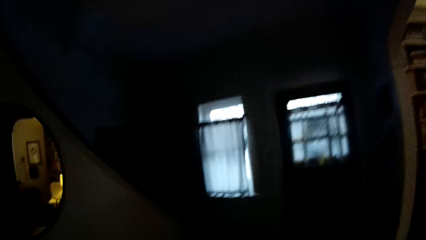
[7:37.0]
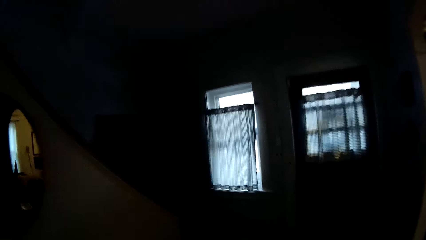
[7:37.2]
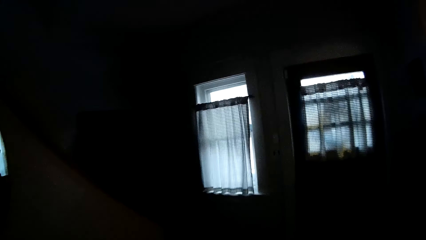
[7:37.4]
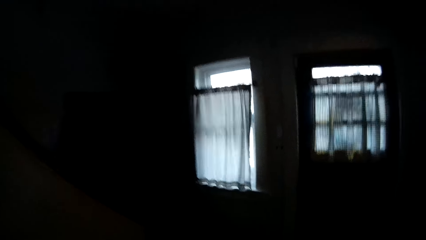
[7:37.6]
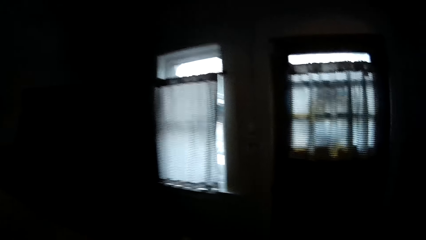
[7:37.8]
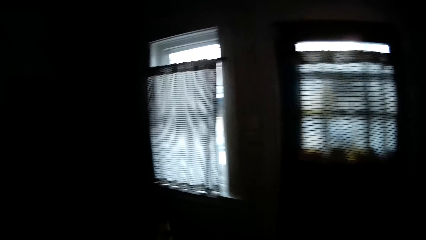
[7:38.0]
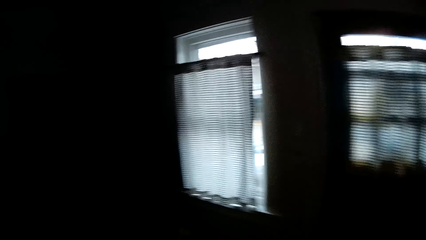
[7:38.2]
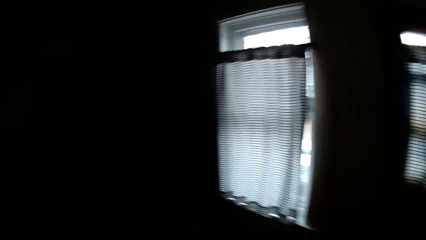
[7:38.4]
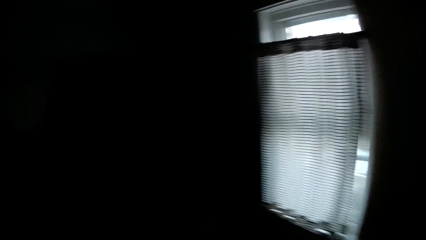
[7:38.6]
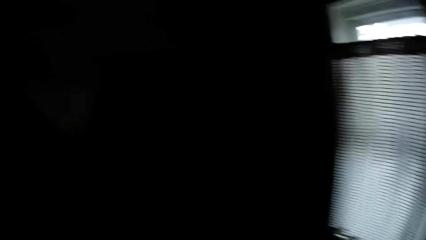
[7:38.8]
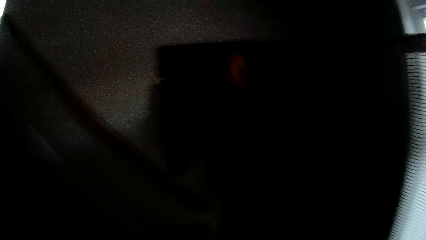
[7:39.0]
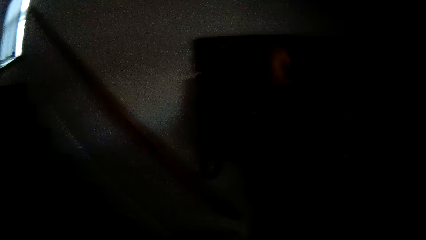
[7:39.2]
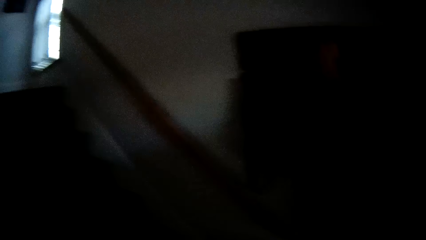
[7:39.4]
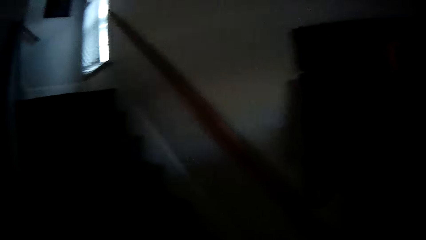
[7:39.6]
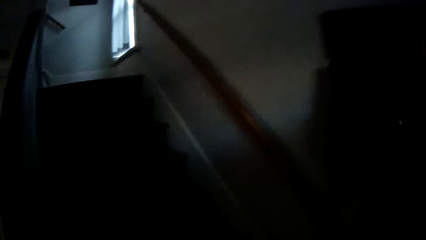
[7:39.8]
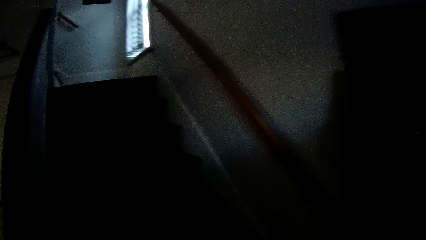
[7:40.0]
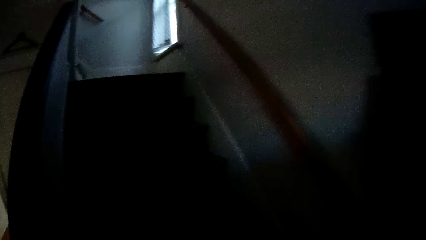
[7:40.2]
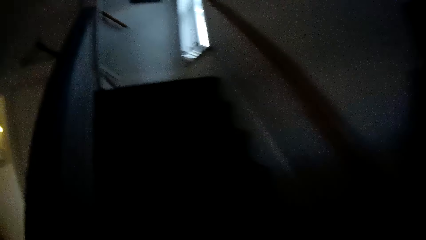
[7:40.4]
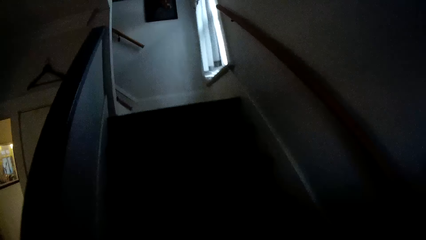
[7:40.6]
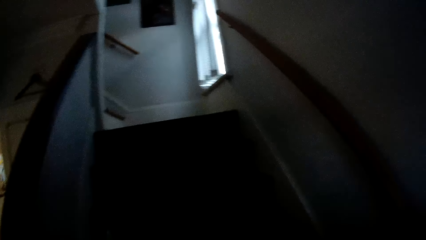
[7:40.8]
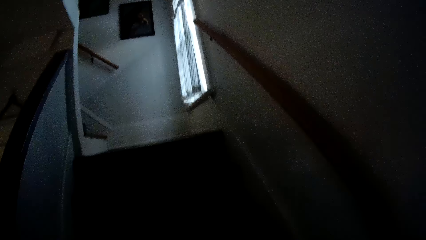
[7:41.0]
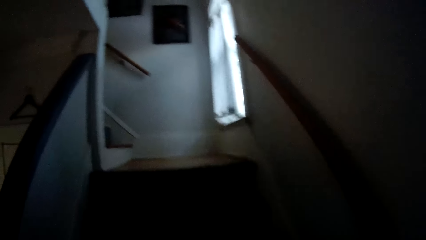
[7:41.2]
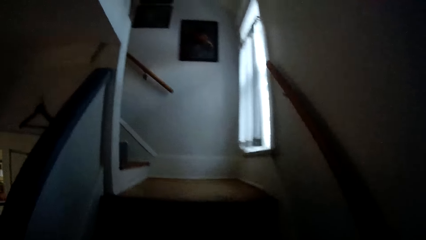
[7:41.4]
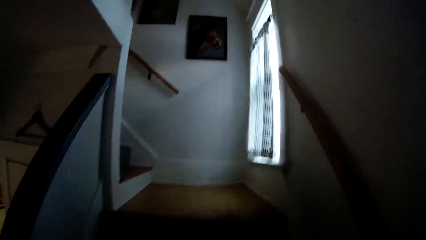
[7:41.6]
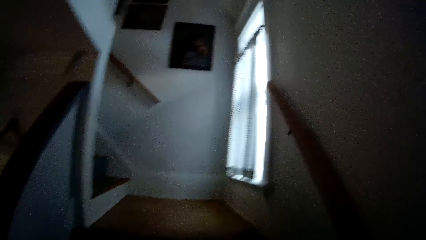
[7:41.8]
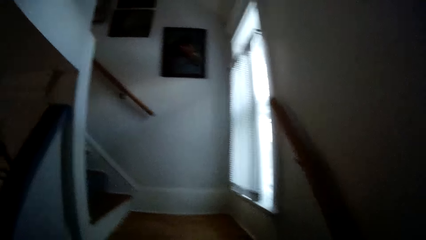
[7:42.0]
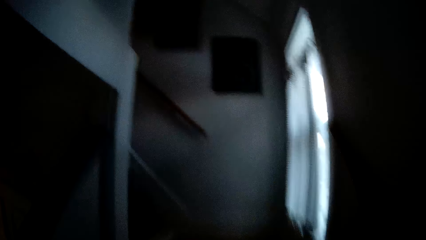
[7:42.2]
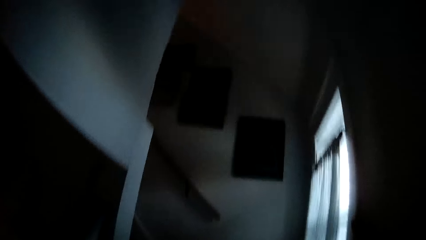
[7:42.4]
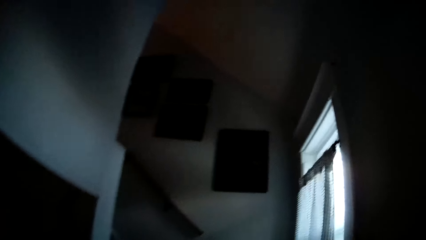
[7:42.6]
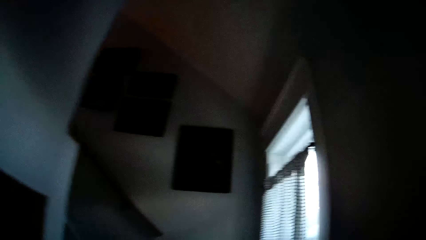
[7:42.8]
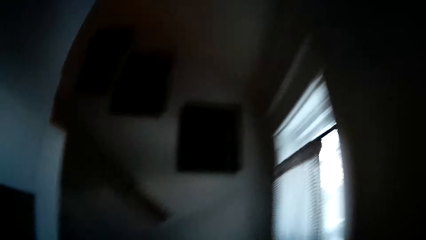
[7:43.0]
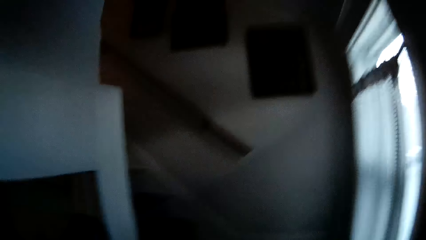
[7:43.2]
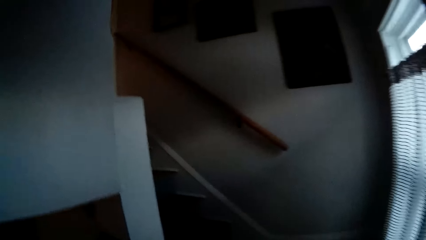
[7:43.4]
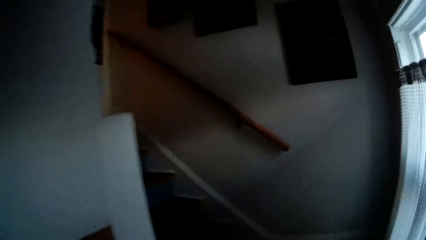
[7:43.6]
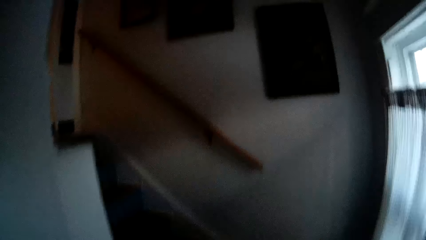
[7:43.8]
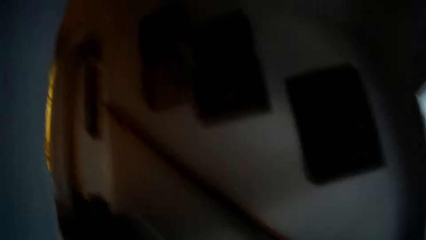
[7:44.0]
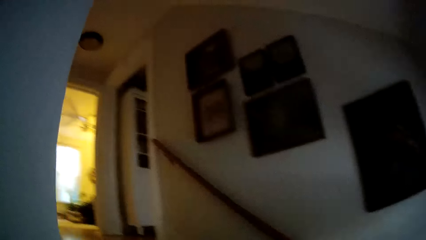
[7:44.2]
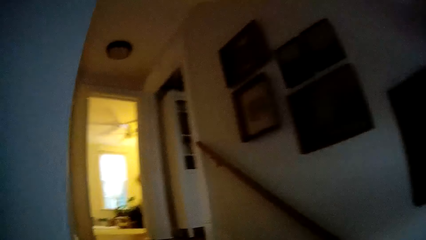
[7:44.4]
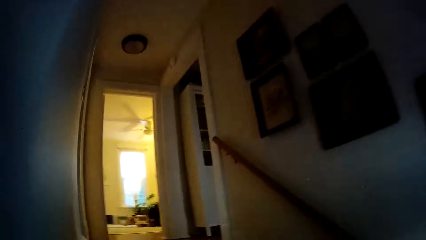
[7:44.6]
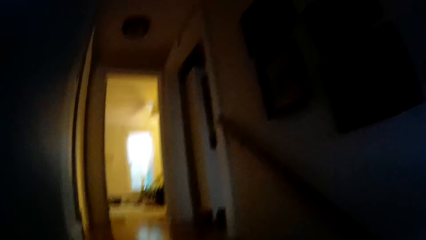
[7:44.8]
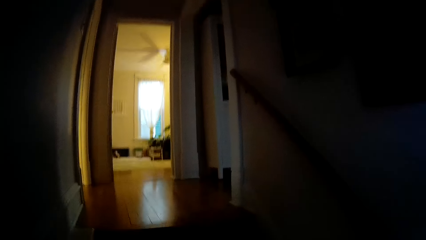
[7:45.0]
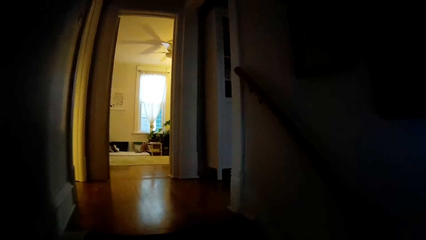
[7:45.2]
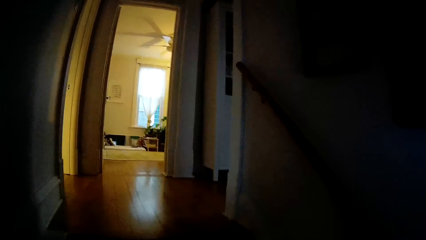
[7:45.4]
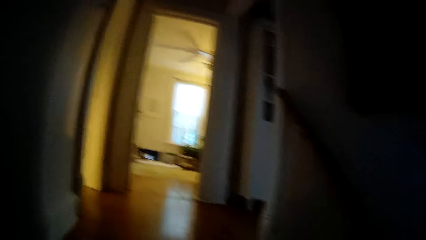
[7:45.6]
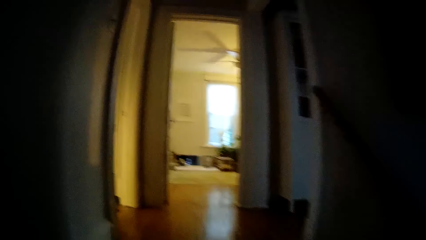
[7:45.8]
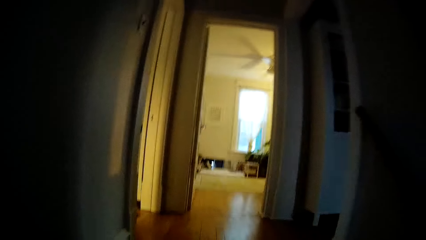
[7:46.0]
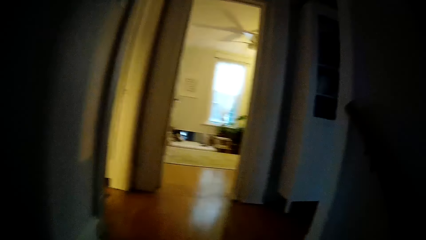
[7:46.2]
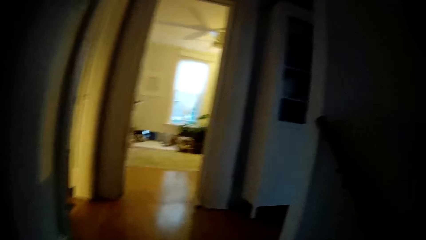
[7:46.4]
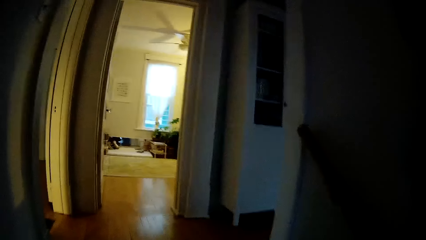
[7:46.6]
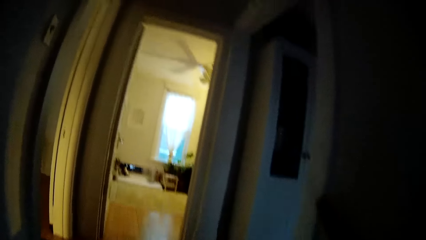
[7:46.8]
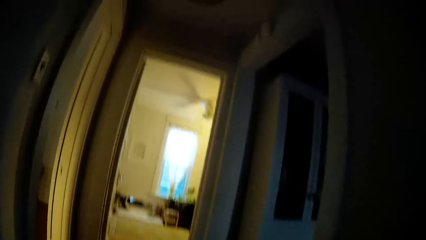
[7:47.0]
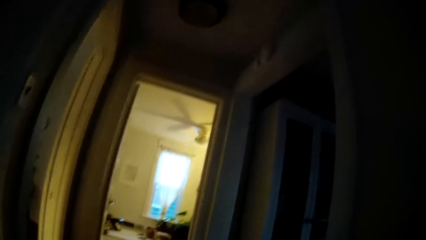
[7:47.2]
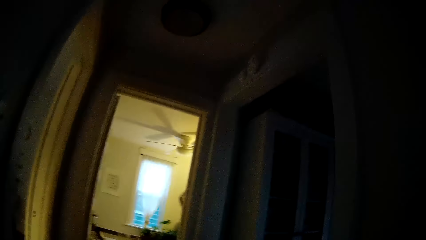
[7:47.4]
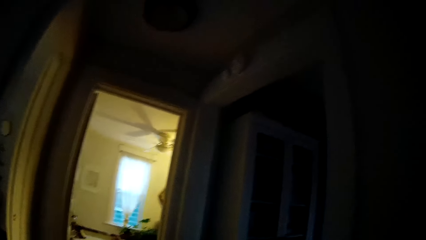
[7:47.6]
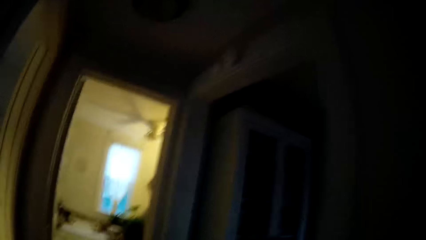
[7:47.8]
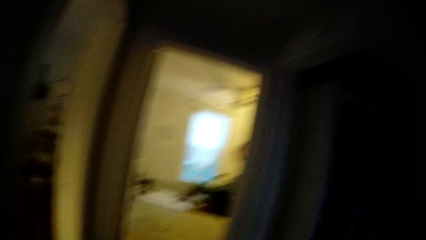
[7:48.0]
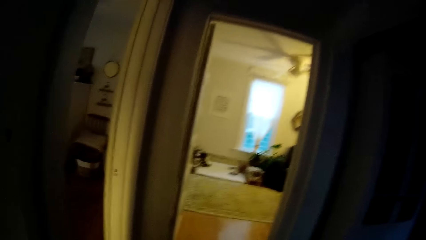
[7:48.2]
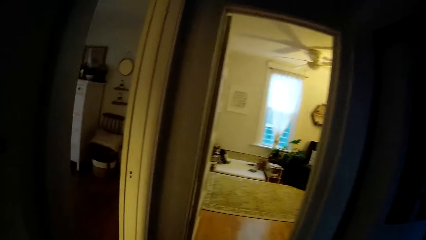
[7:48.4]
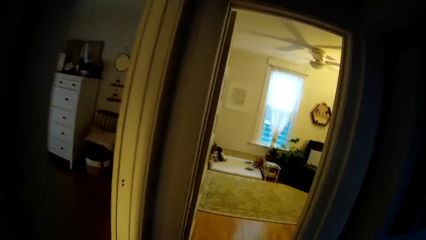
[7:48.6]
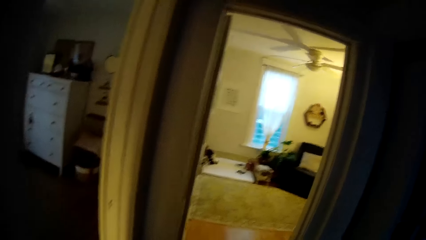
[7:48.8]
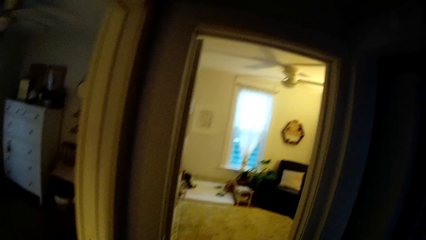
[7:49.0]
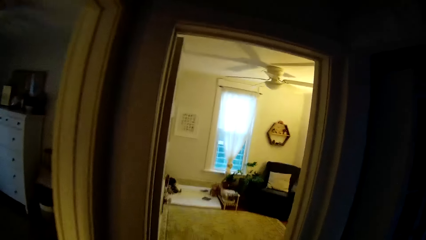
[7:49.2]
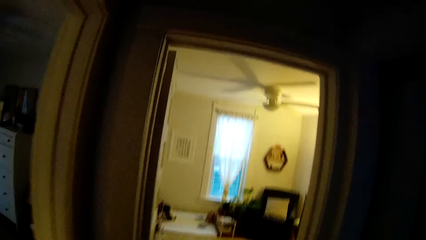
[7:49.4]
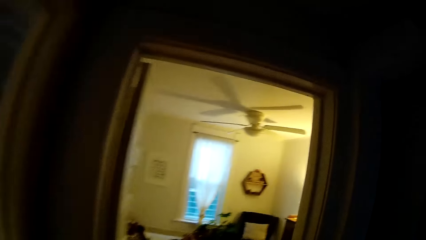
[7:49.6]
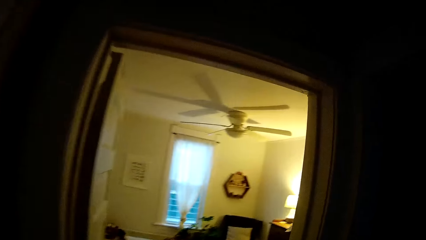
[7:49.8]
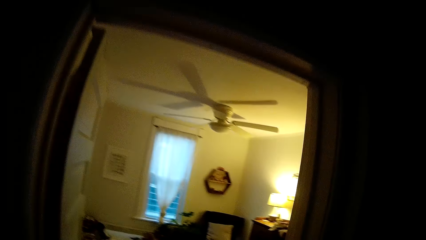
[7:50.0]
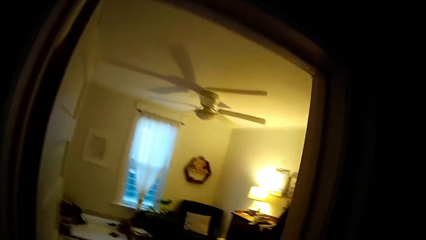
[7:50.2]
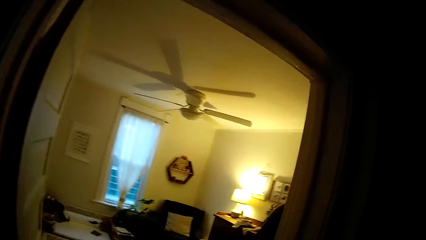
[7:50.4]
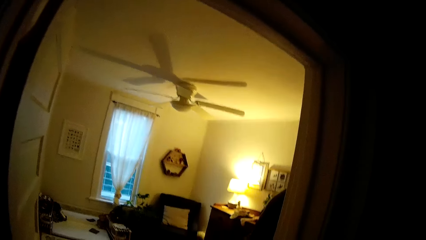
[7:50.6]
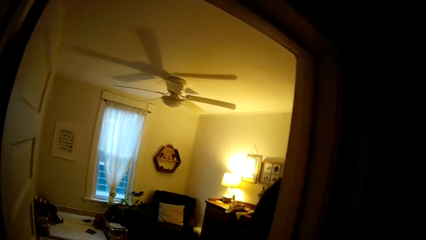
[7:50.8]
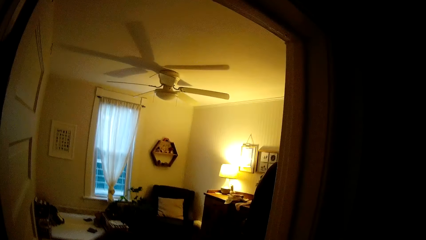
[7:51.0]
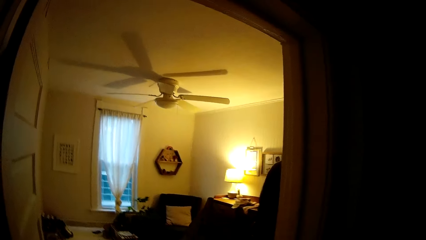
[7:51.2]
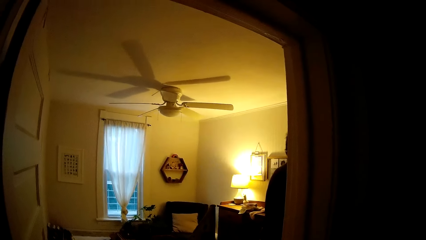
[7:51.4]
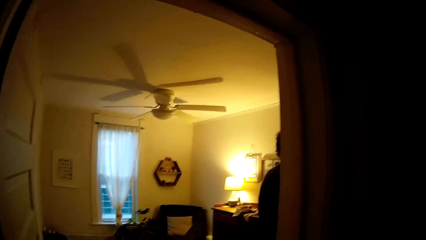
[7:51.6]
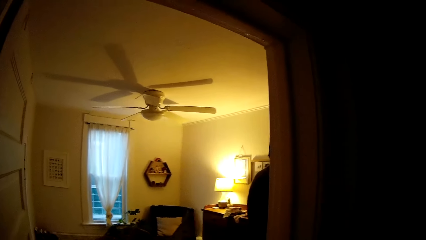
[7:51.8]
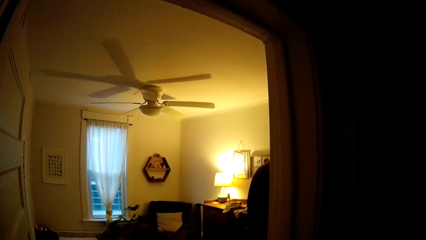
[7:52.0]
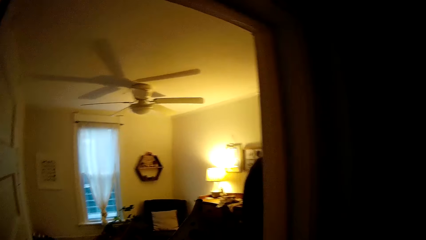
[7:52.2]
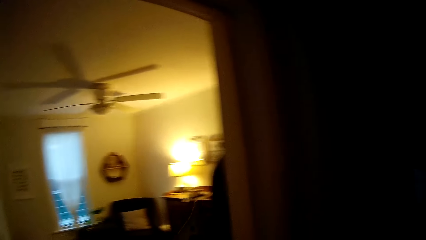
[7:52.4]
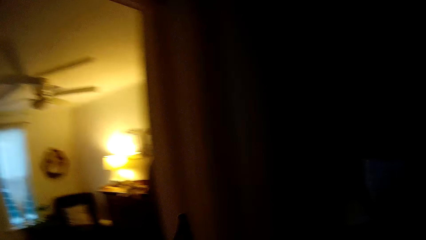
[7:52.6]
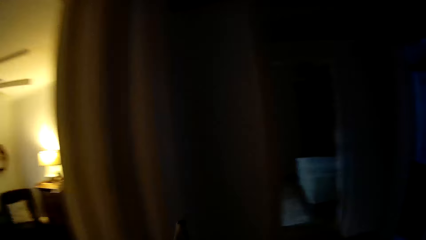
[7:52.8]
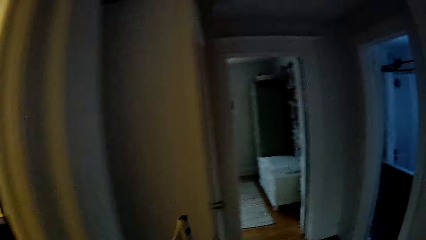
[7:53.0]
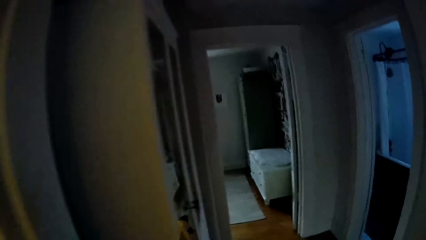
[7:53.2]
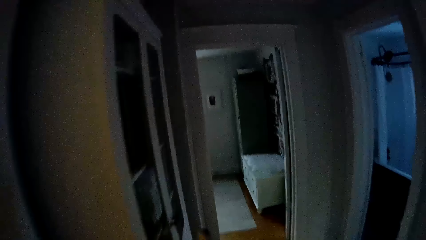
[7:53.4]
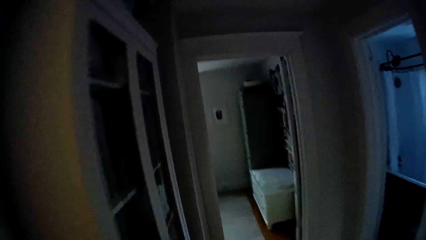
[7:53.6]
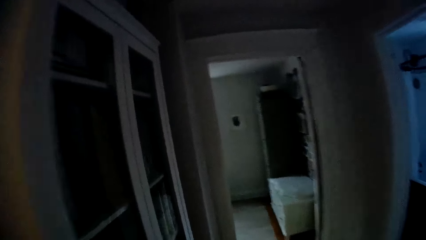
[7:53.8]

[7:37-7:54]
The camera wearer walks up the staircase. They converse with a man. They step forward.
